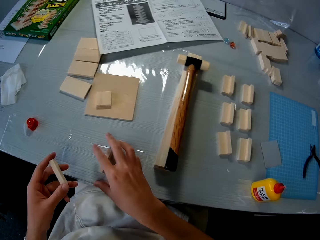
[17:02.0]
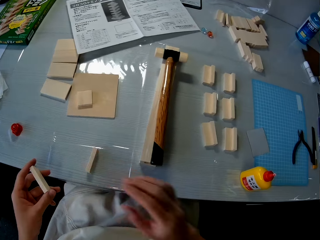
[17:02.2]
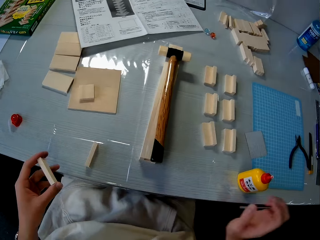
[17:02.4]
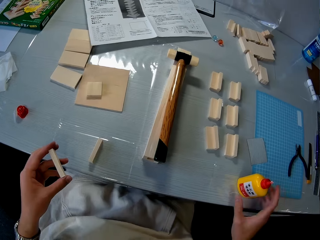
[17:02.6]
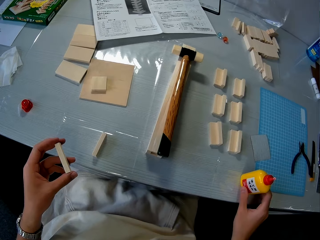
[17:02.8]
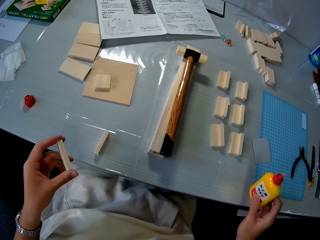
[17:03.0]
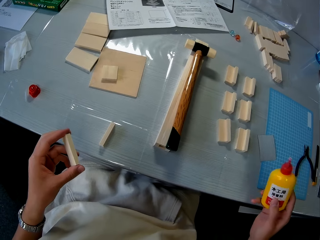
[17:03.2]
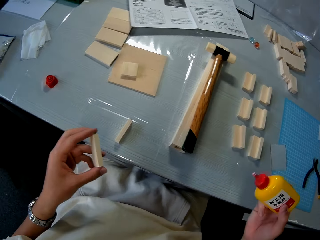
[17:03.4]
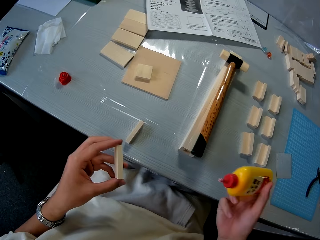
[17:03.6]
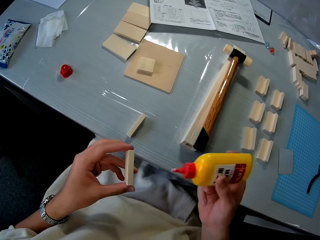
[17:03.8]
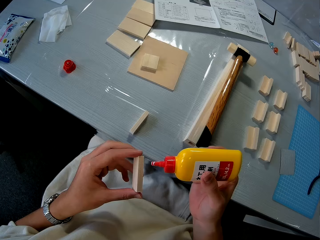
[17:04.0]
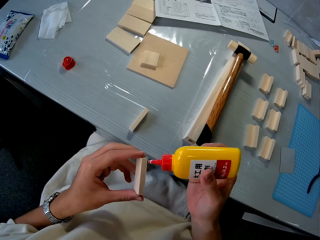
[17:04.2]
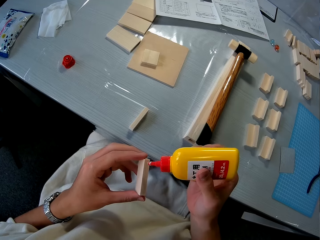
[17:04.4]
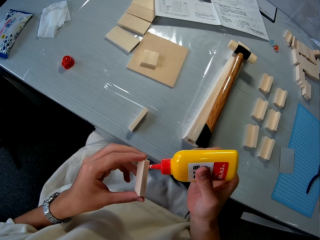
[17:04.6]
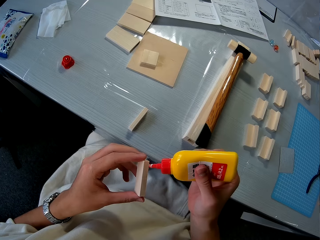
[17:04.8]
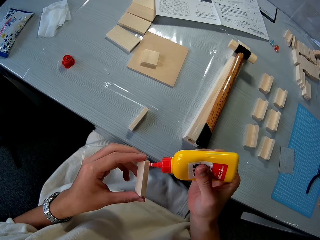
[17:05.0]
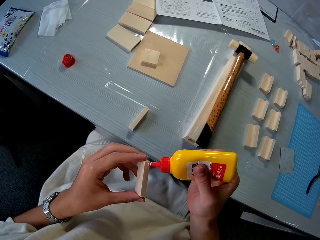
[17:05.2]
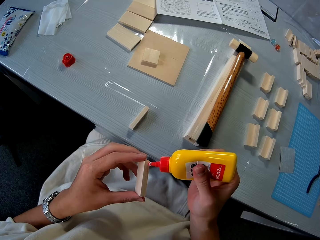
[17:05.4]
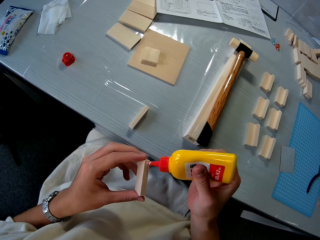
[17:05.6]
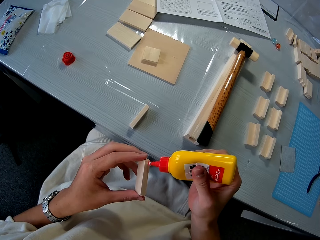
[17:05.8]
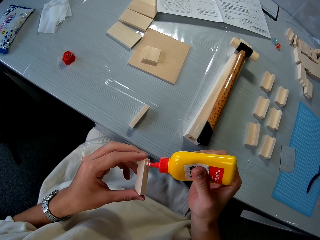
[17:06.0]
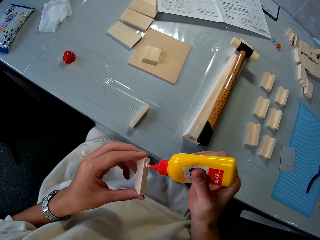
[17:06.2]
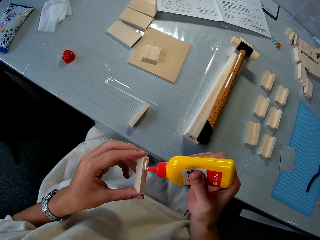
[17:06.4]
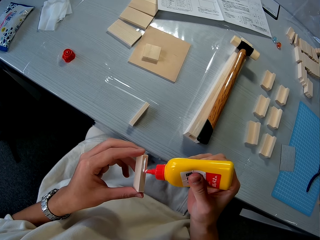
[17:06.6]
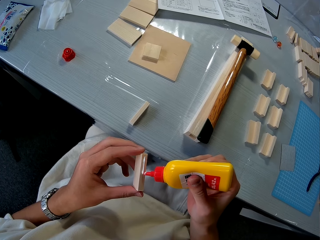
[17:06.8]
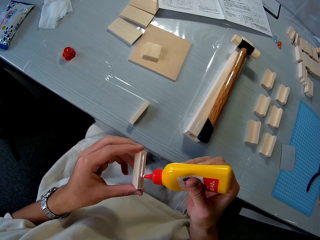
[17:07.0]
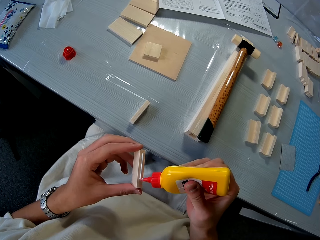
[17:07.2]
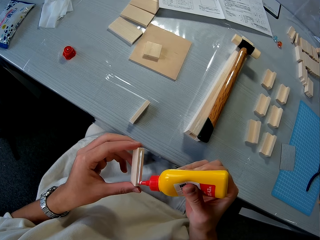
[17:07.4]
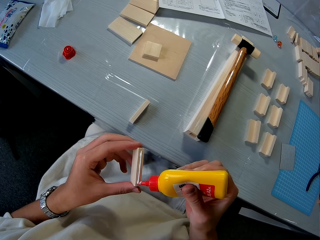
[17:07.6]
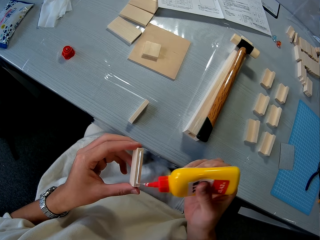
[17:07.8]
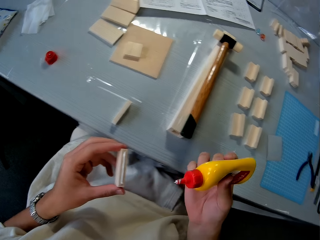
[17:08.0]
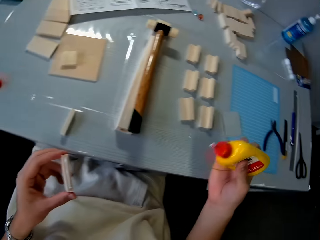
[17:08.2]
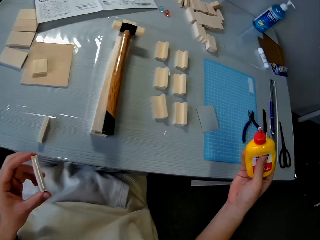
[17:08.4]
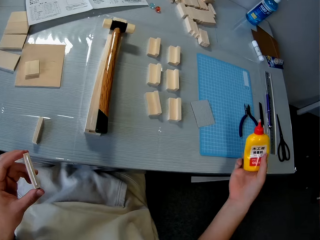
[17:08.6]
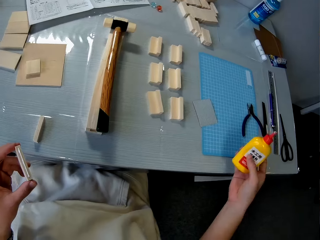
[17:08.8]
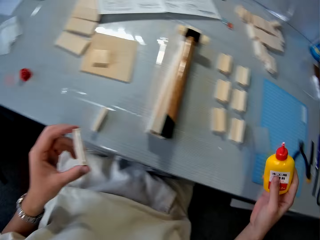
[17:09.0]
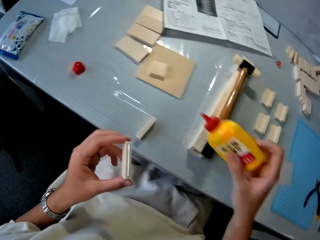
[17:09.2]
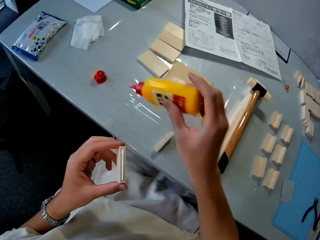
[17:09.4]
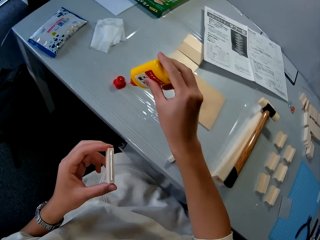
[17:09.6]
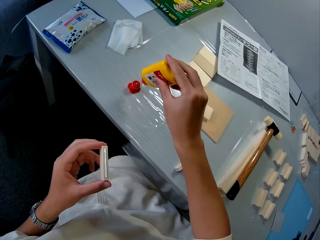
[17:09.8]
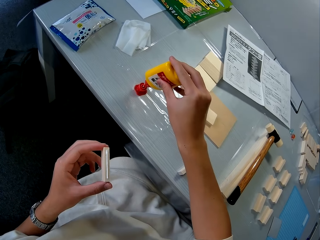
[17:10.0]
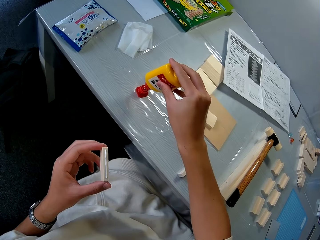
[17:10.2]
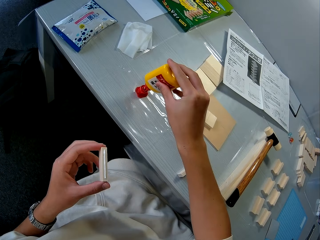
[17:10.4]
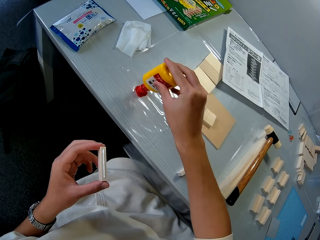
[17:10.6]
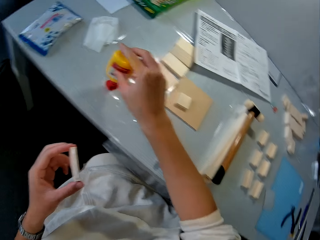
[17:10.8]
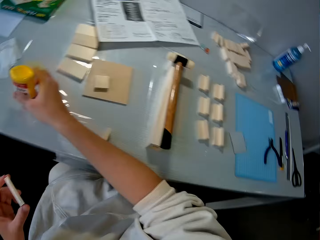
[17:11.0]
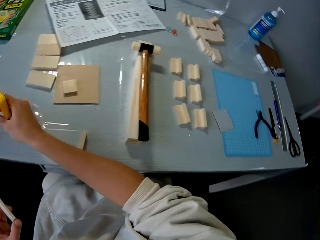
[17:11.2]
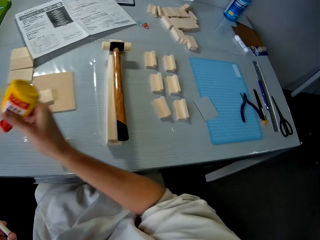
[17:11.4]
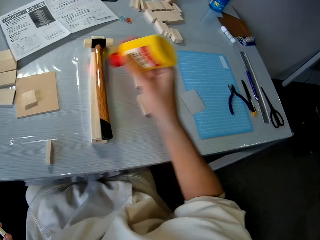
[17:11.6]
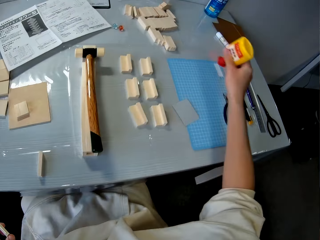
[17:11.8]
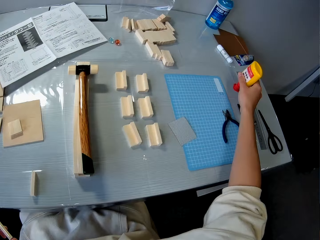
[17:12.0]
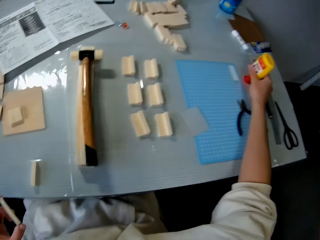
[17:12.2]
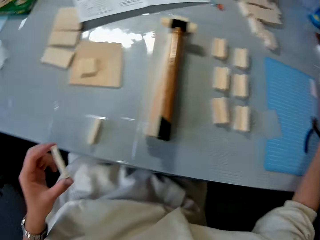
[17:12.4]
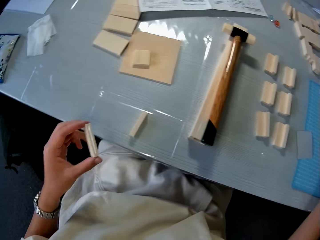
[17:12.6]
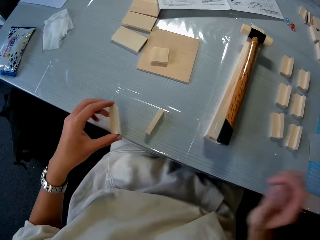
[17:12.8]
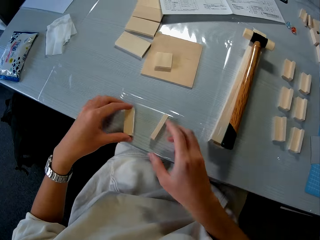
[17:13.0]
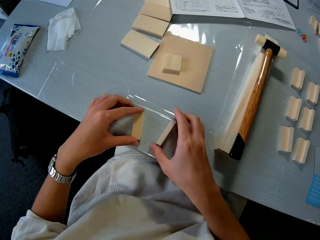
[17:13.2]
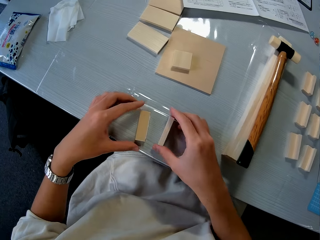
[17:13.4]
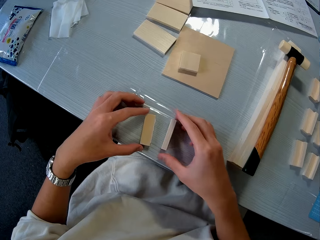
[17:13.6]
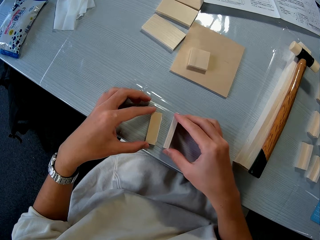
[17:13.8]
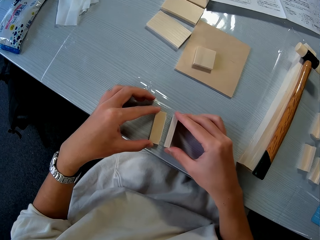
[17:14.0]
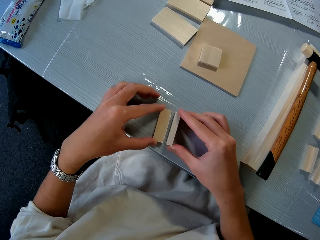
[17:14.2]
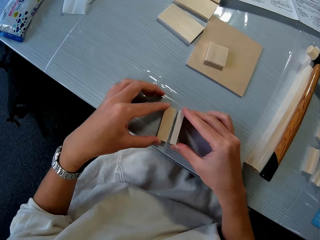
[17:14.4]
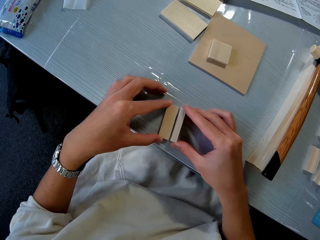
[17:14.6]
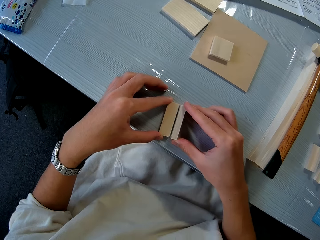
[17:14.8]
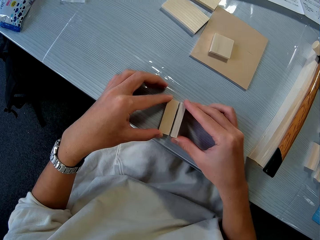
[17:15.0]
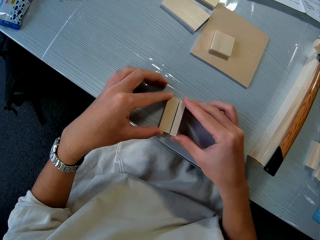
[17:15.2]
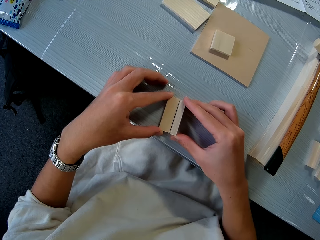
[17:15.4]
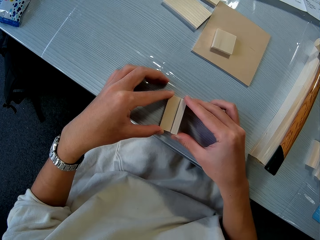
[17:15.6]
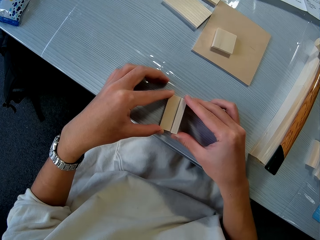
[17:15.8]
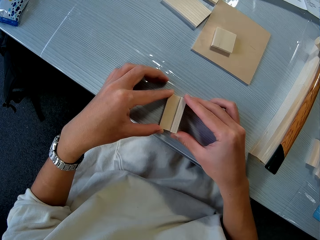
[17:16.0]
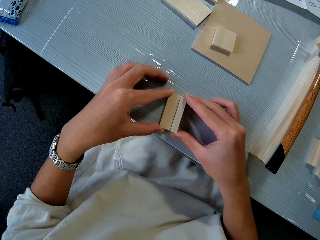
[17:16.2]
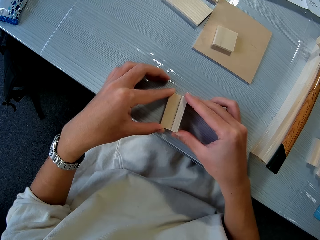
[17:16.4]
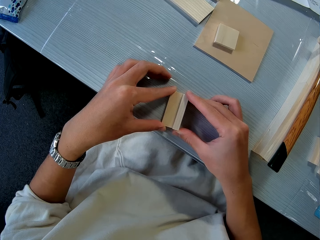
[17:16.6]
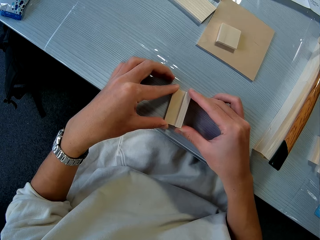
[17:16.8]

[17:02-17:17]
The camera wearer drops a piece of wood on the table. He picks up the glue on the table. He applies glue to the piece of wood in his hand. He puts the glue on the glue cover on the table. He closes the glue bottle. He picks up the glue on the table and drops the glue on another side of the table. He joins the piece of wood in his hand with the piece of wood on the table. He makes the rubber stamp.

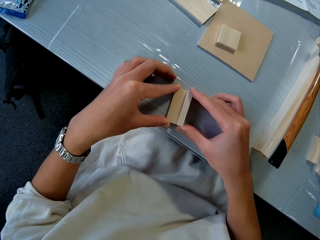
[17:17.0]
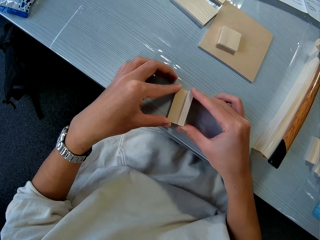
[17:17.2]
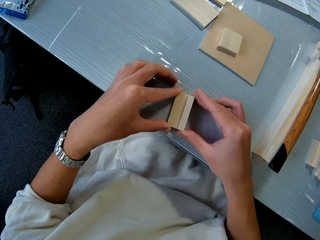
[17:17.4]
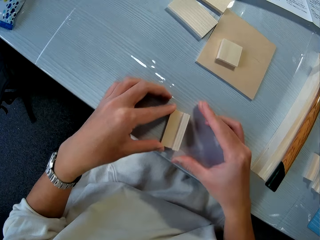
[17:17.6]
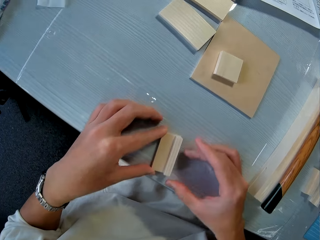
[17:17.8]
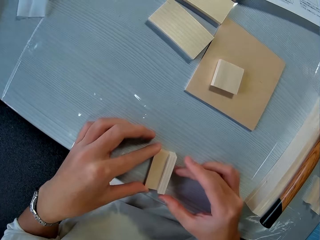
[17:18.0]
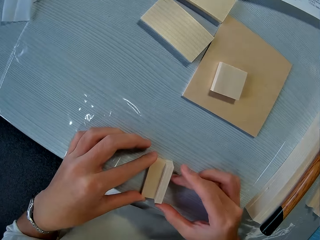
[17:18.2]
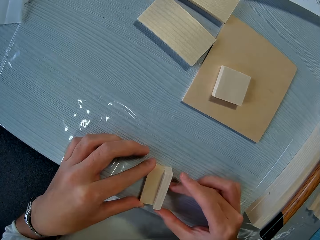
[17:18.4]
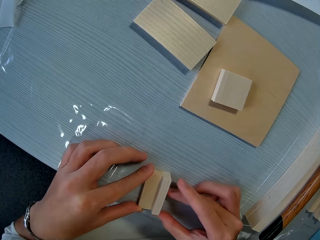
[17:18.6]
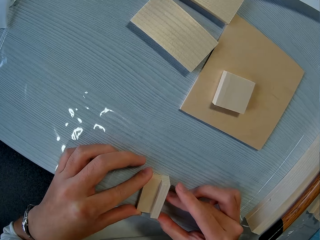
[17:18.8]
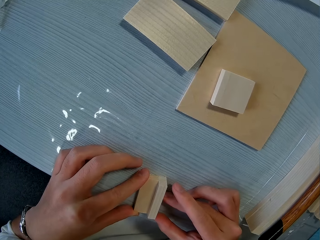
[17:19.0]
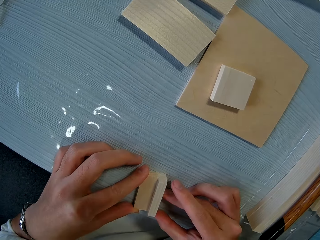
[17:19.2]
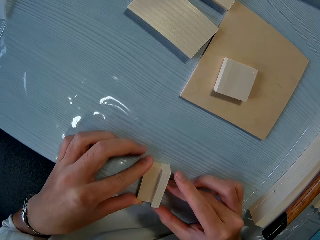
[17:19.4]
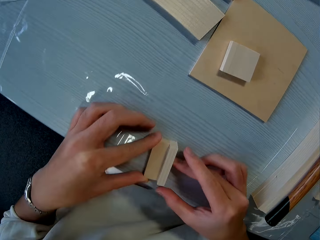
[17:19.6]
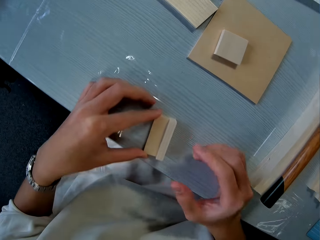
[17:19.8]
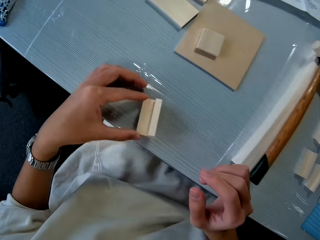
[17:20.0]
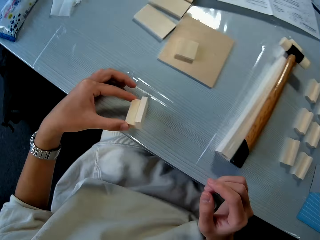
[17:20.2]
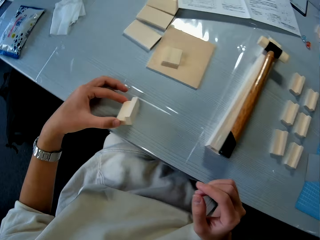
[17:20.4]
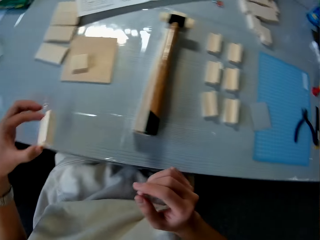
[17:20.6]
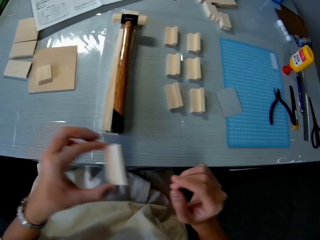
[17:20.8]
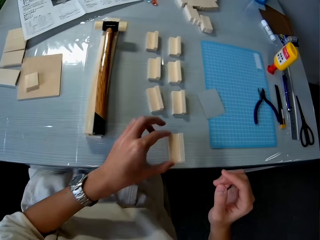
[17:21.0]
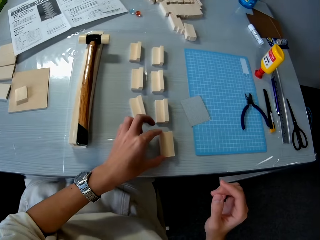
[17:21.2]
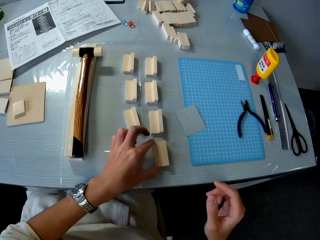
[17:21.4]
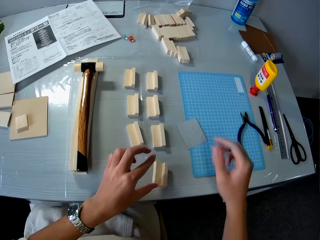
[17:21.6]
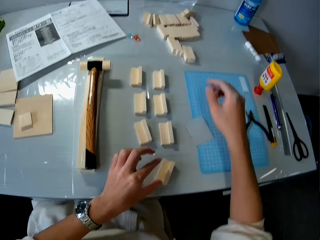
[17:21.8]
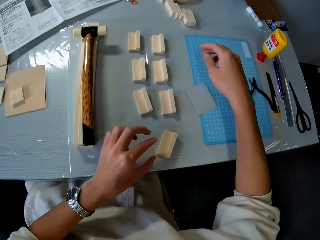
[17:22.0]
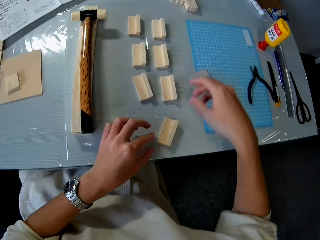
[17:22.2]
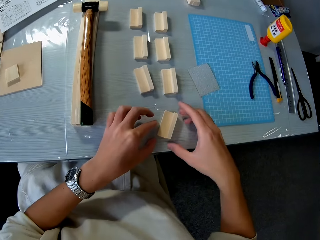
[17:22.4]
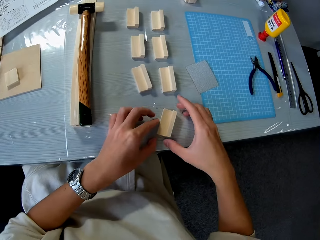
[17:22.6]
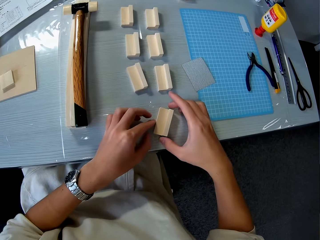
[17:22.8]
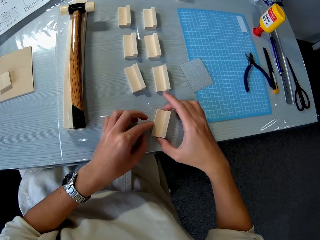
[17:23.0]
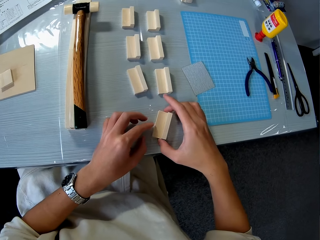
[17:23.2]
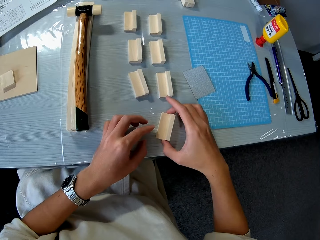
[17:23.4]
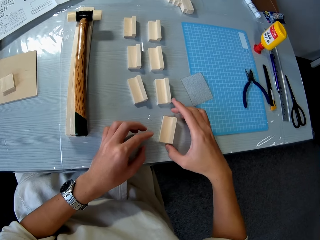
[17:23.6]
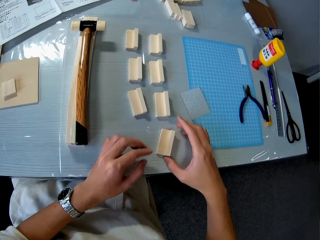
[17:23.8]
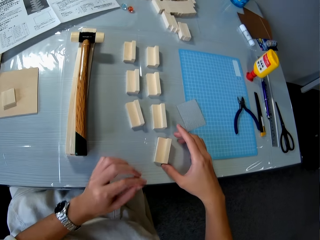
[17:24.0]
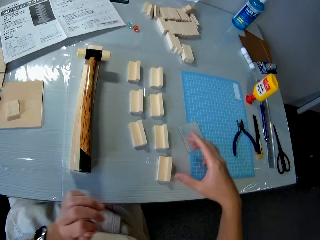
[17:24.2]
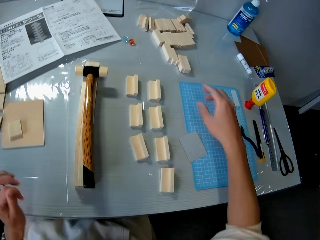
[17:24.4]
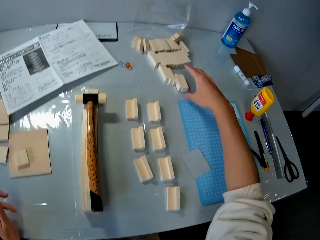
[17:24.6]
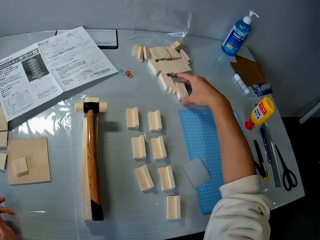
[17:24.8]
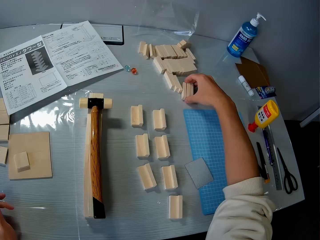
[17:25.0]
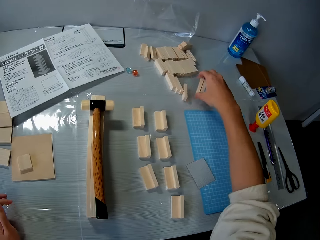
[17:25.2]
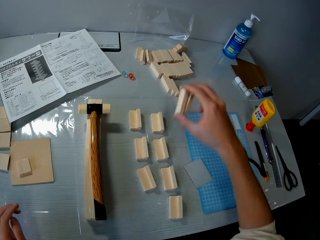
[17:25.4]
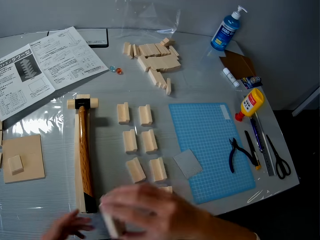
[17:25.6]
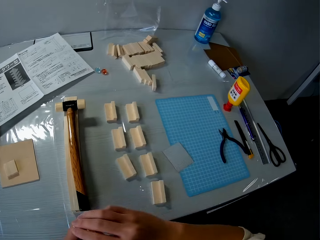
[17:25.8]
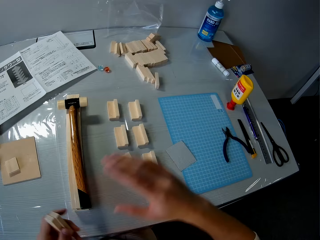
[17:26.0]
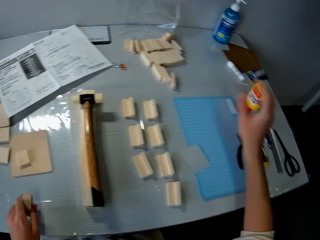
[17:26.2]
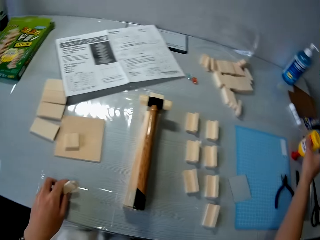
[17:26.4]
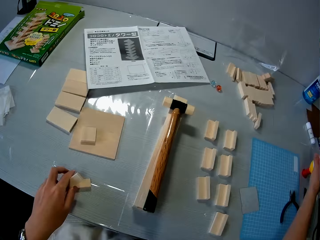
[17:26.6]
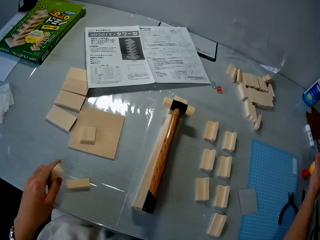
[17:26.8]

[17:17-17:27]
The camera wearer picks up the joined piece of wood on the table. They drop the joined piece of wood on the other side of the table. They adjust the piece of wood on the table. They pick up two pieces of wood on the table. They drop a piece of wood on the table.
